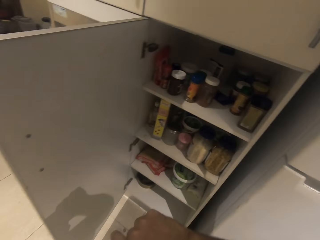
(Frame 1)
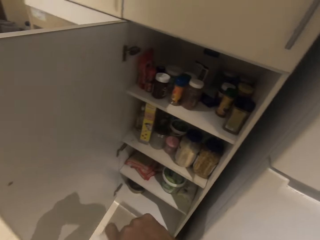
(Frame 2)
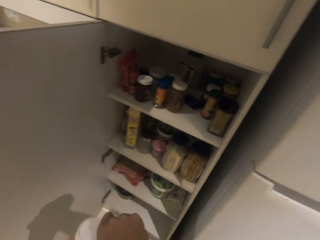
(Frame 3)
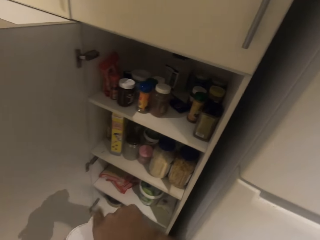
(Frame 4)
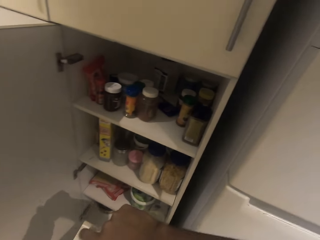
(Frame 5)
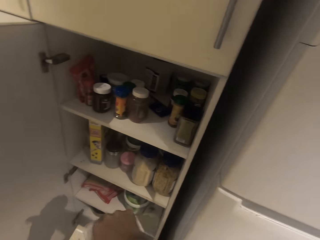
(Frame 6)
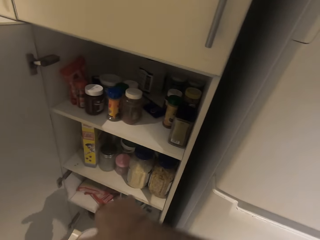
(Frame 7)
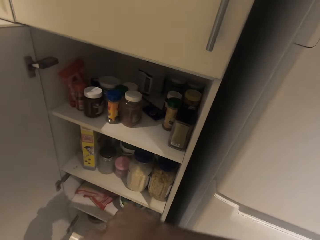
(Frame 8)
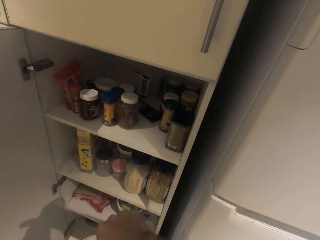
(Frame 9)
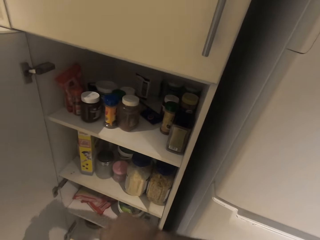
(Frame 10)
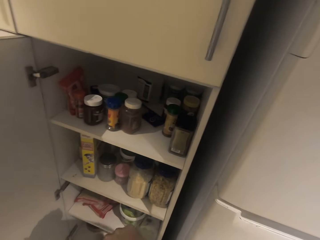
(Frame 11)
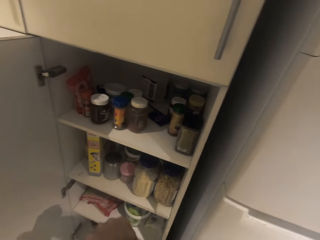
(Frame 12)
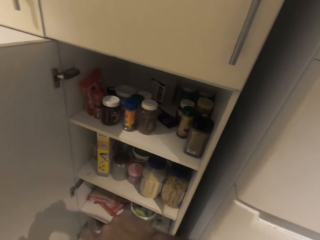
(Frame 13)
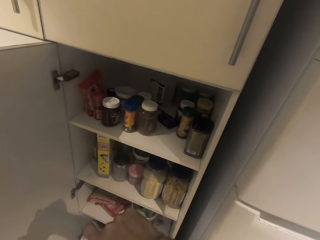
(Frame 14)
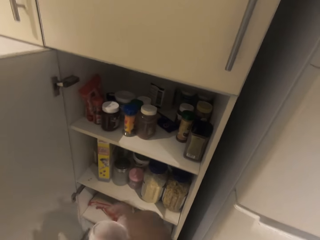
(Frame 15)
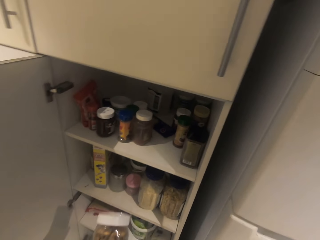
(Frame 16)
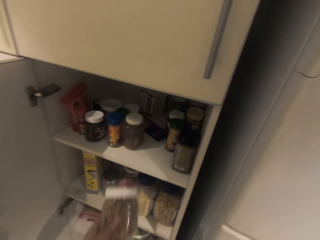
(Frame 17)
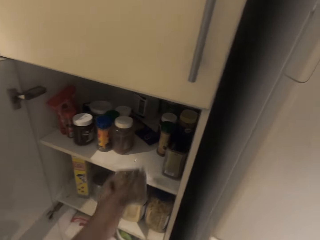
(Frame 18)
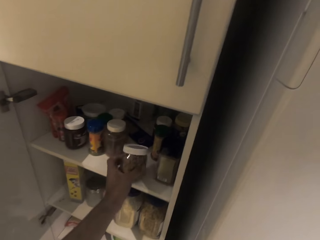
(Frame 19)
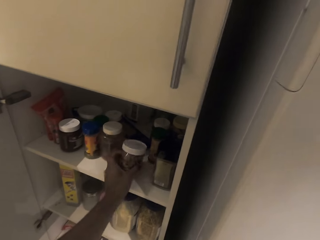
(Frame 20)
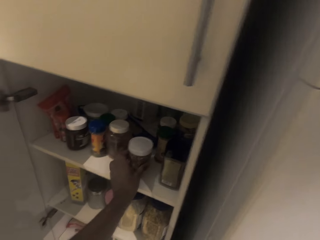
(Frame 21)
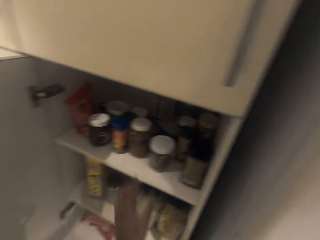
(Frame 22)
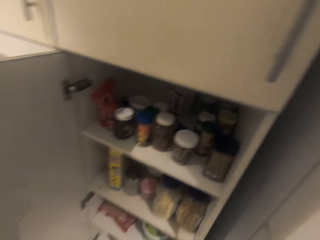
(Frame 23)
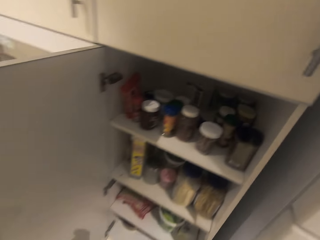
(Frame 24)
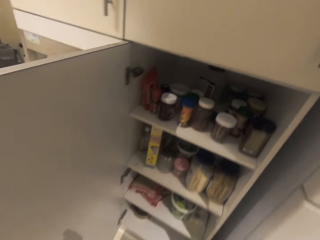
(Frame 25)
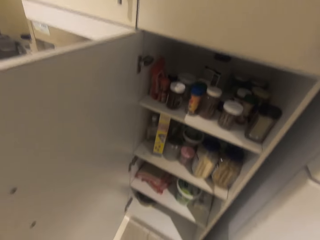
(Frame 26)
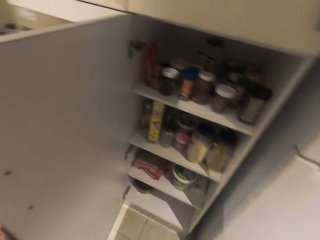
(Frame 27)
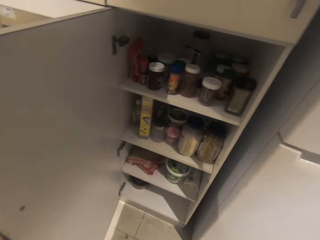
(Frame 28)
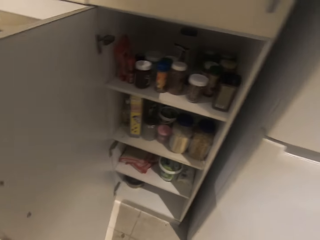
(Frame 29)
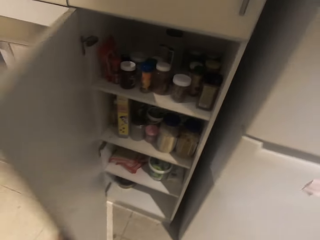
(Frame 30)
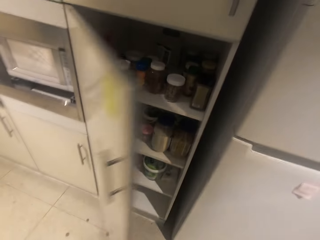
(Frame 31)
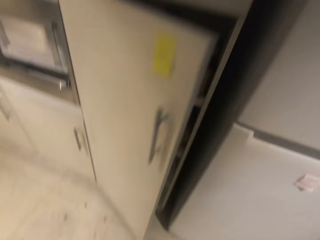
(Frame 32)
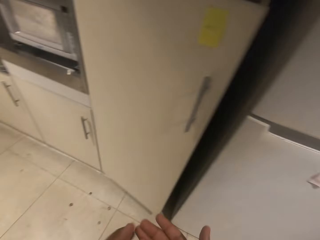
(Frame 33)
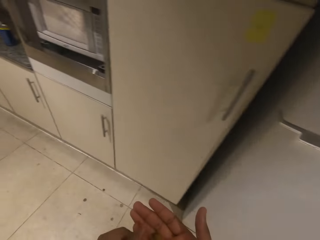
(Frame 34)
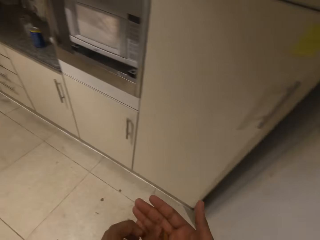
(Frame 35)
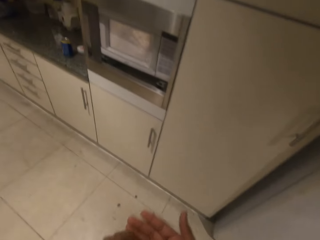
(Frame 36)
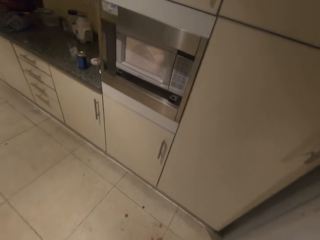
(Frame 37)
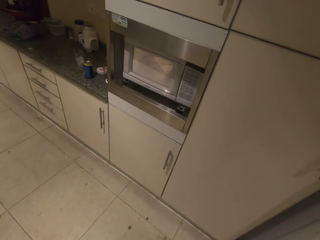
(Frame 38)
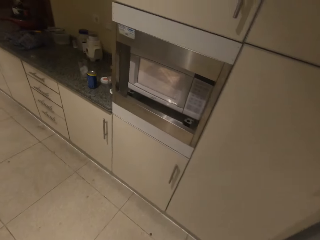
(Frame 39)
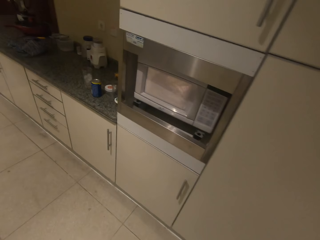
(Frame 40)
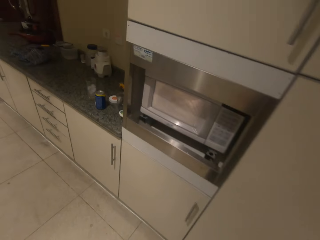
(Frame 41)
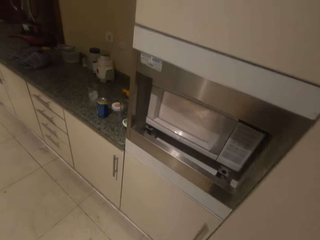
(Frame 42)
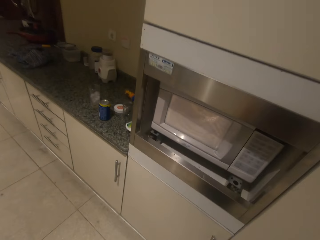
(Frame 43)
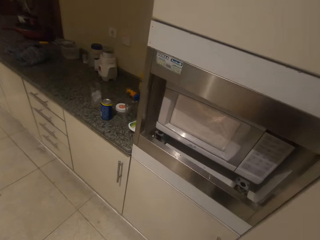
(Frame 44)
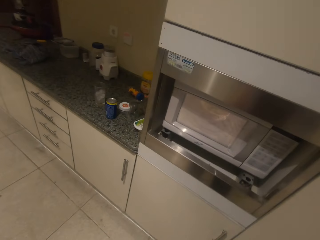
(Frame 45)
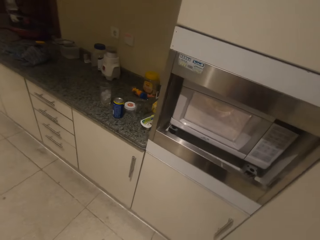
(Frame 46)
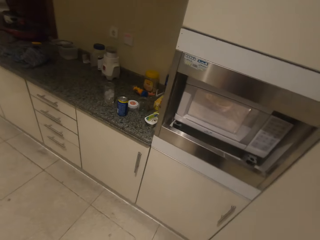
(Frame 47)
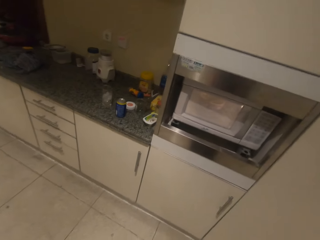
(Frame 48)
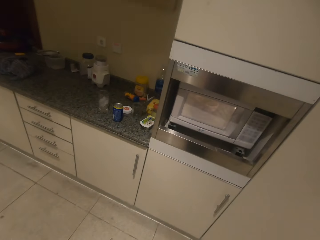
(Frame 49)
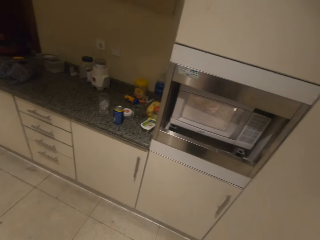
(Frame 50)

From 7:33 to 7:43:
The camera wearer closes something. They return an object in the drawer.

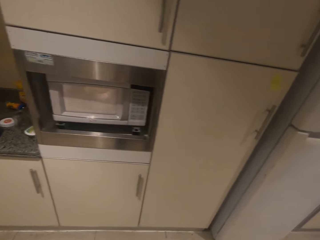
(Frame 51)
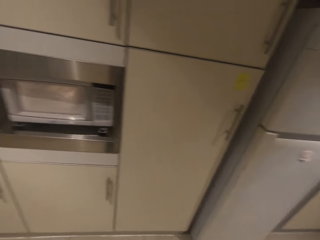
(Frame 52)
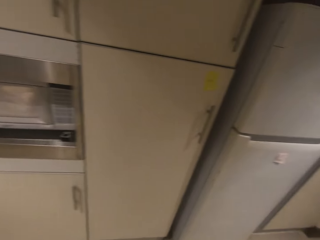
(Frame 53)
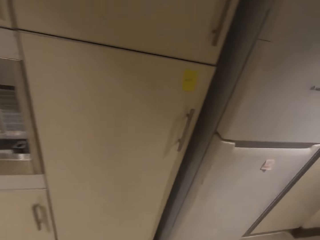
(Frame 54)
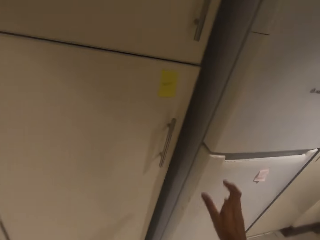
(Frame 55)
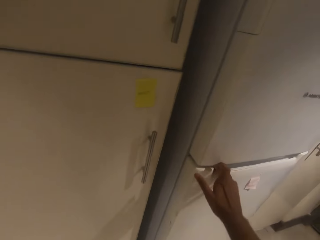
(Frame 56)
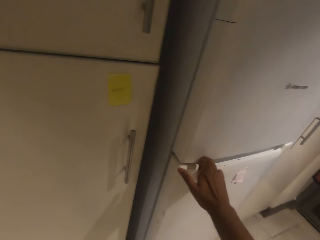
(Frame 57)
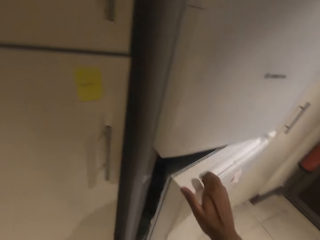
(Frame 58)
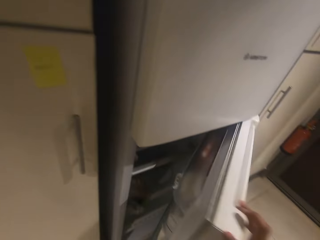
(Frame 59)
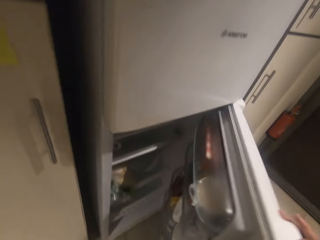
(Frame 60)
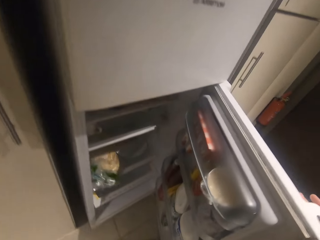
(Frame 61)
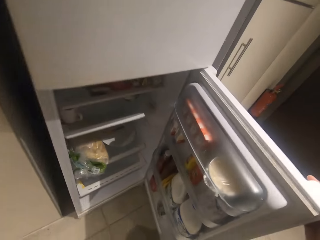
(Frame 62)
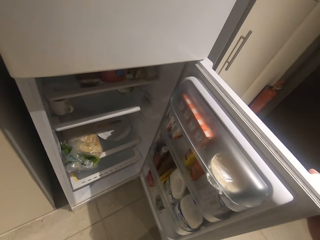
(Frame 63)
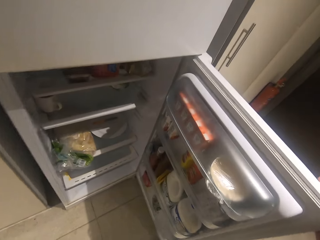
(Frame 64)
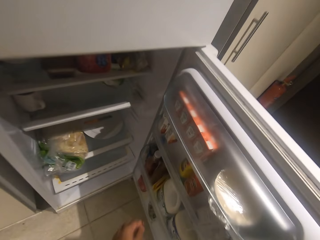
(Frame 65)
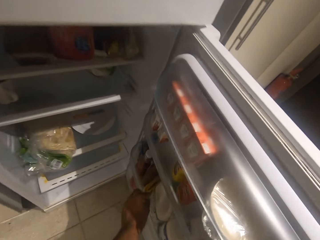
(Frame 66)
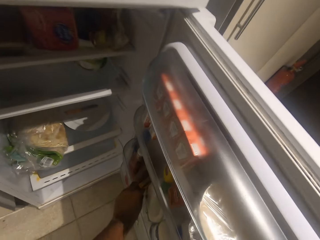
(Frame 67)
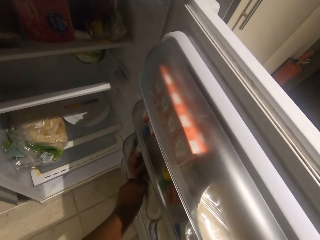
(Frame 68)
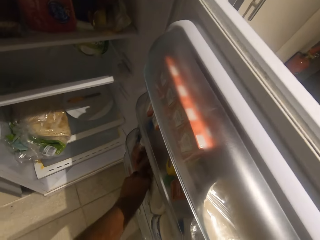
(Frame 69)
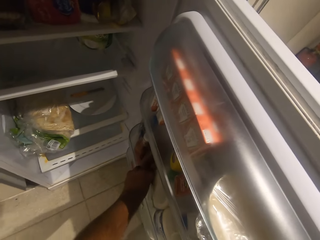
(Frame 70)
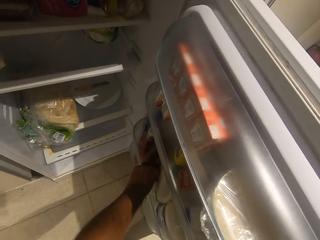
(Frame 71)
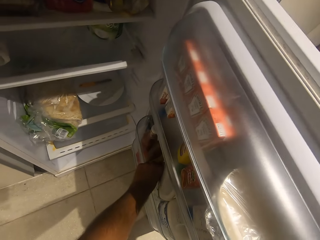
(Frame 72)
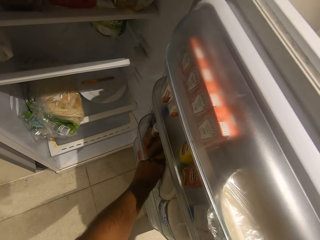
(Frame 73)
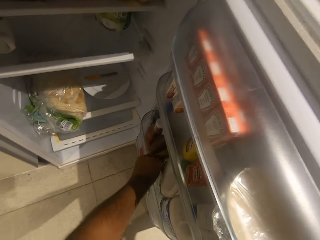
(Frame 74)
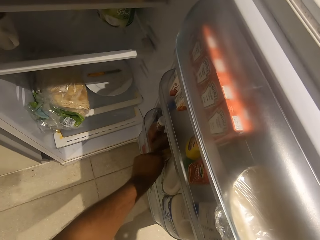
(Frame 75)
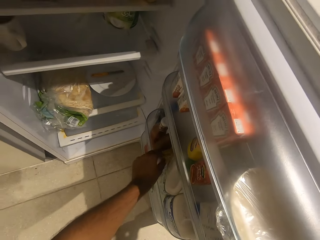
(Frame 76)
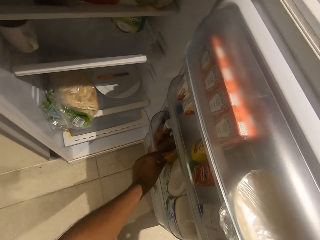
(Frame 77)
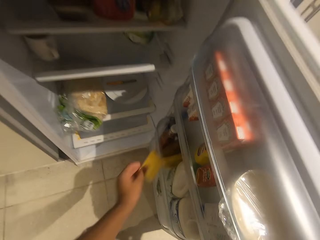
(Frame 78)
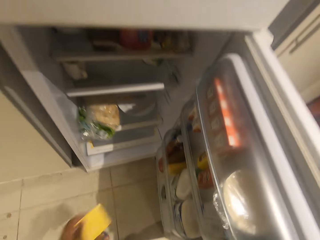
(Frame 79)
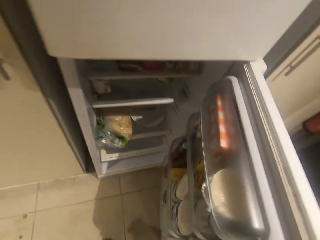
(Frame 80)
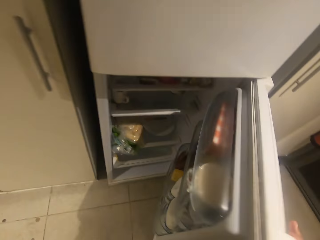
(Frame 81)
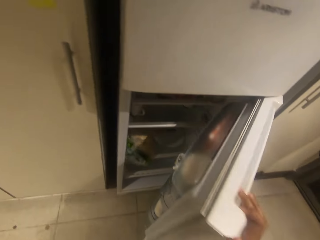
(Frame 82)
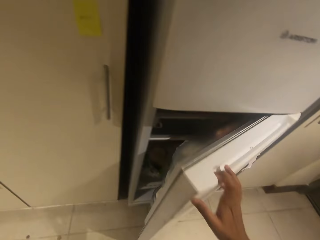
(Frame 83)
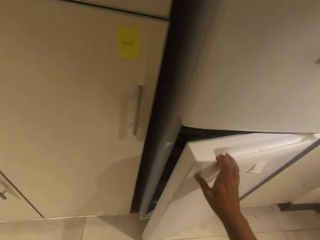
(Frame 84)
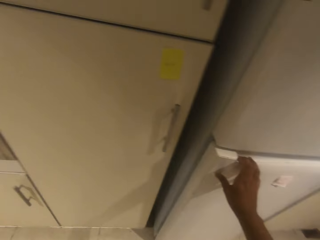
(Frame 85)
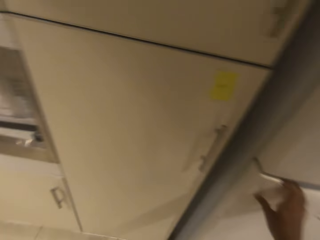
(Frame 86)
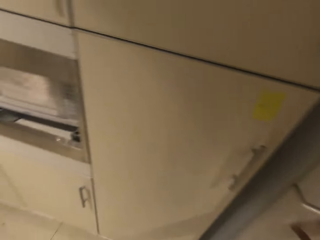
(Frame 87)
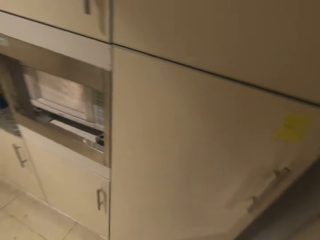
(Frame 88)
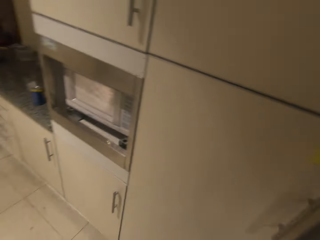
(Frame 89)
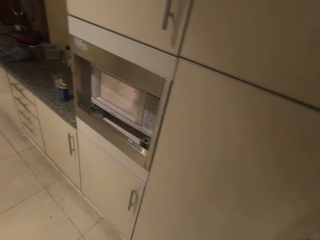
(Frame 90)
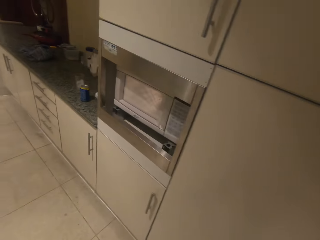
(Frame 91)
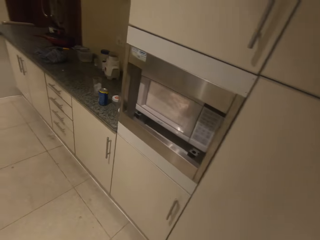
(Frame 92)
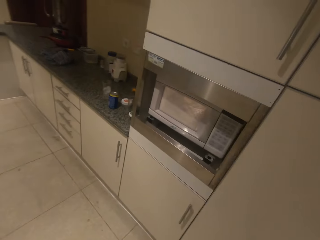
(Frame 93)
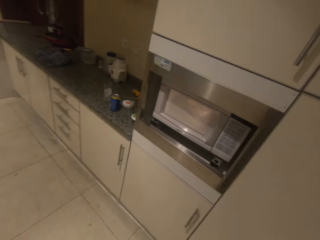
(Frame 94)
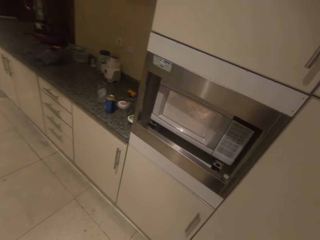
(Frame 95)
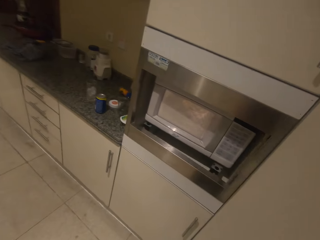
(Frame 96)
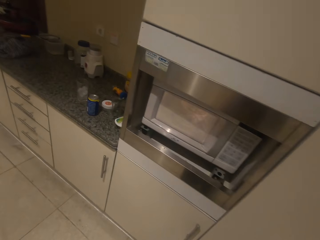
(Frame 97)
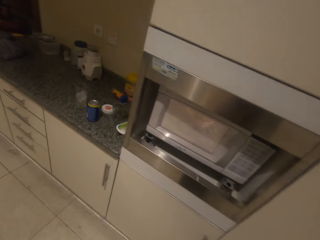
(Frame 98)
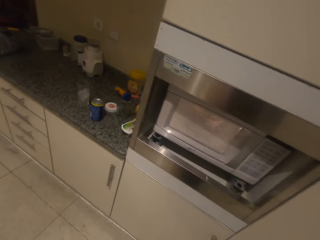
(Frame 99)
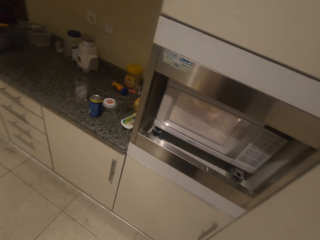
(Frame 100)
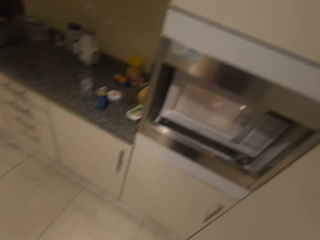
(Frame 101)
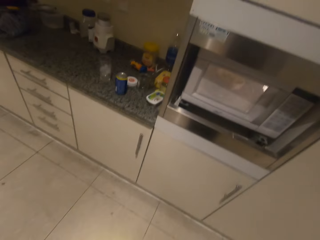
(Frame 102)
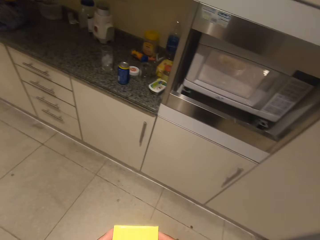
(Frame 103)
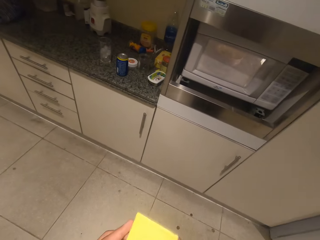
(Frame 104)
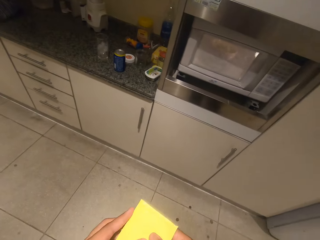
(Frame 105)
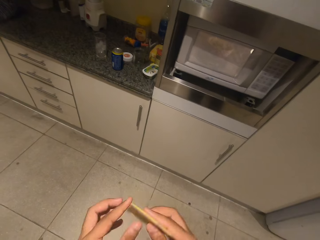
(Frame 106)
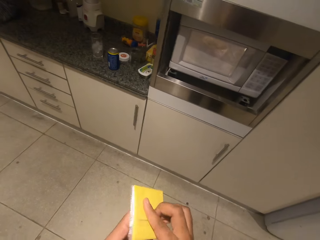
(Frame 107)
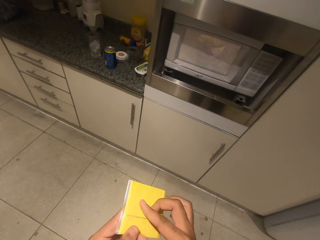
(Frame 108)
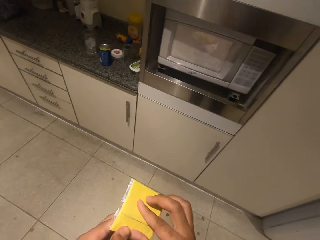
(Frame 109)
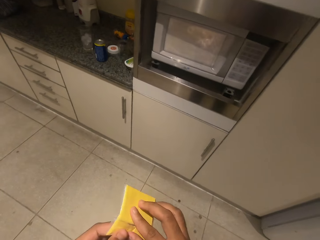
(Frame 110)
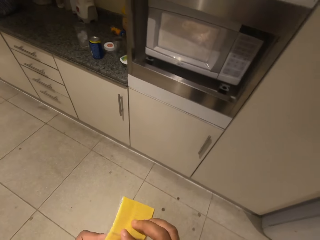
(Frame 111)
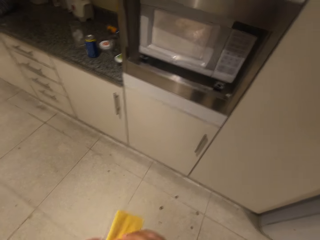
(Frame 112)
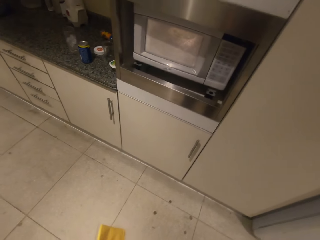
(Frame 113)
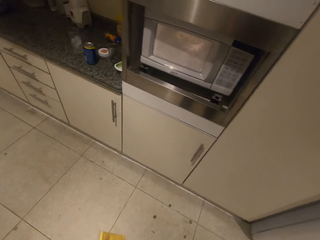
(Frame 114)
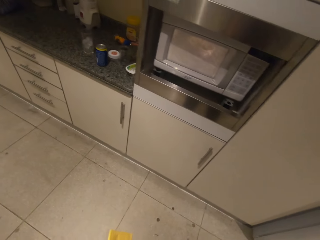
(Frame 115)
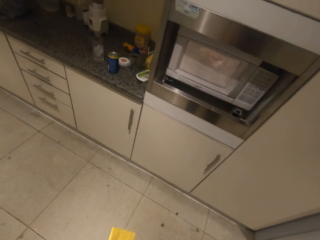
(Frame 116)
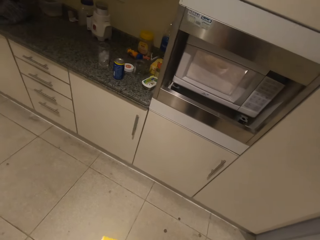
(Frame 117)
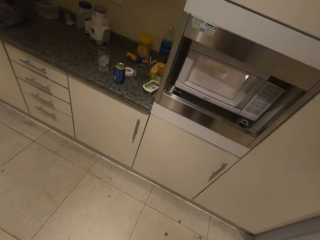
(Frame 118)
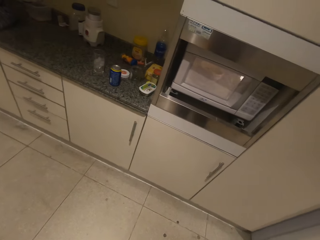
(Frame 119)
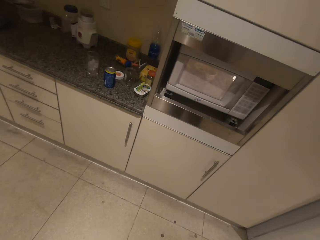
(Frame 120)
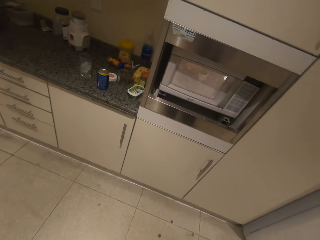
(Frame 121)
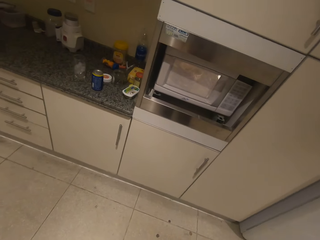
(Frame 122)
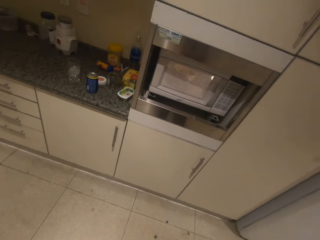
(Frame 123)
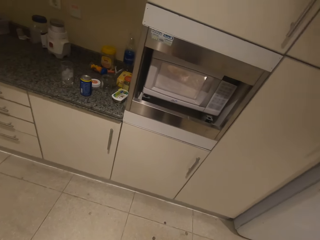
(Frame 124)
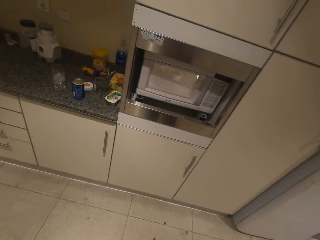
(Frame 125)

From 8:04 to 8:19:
The camera wearer opens the fridge. They take the paper or slice of cheese from the fridge. They close the fridge.
